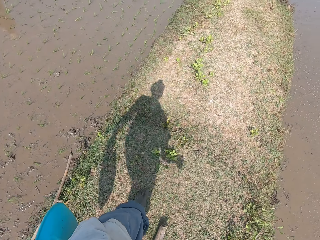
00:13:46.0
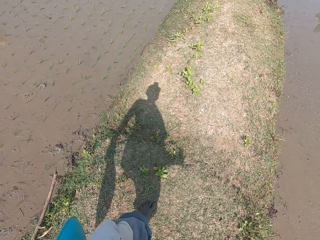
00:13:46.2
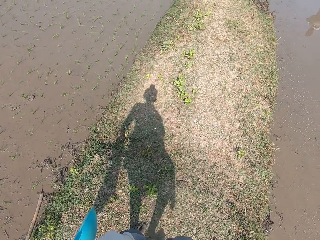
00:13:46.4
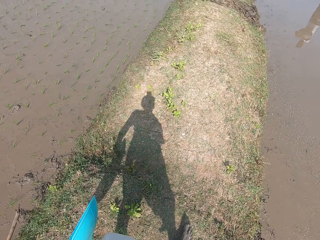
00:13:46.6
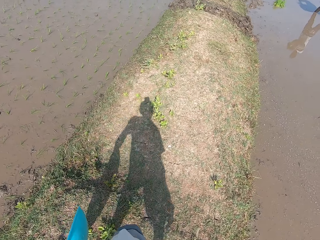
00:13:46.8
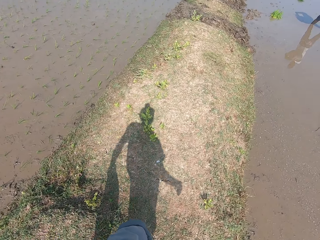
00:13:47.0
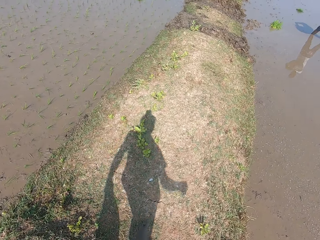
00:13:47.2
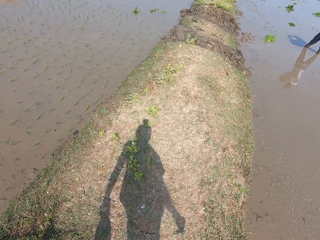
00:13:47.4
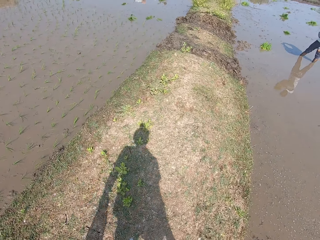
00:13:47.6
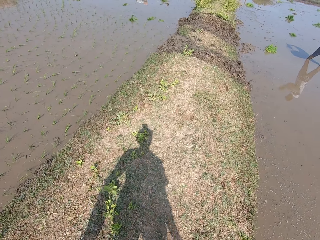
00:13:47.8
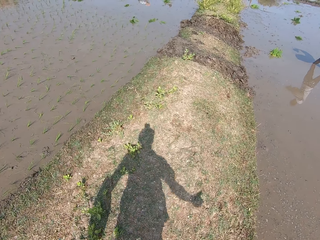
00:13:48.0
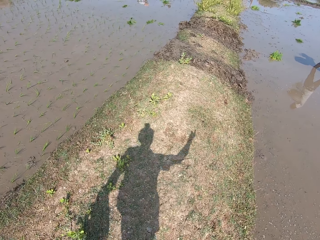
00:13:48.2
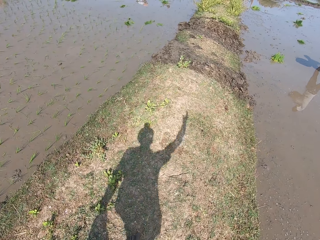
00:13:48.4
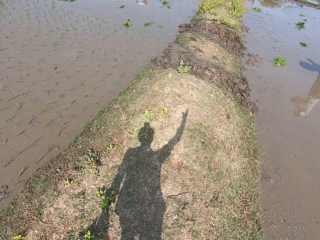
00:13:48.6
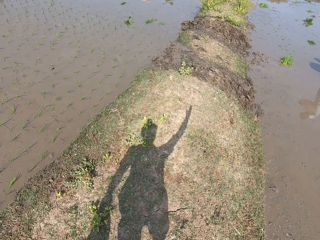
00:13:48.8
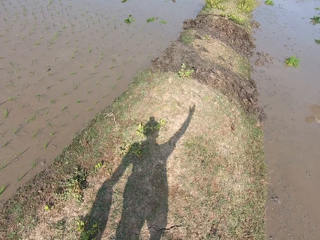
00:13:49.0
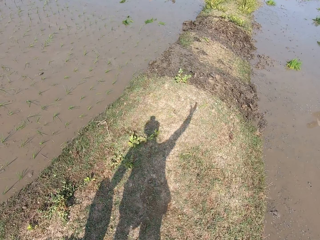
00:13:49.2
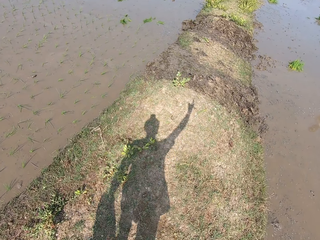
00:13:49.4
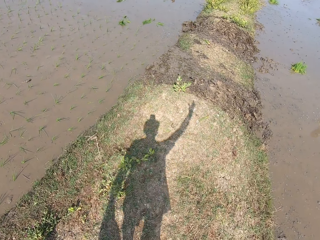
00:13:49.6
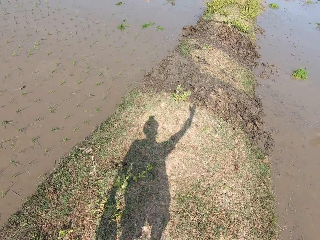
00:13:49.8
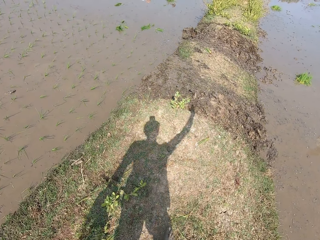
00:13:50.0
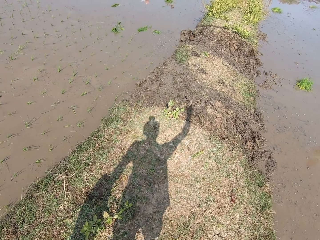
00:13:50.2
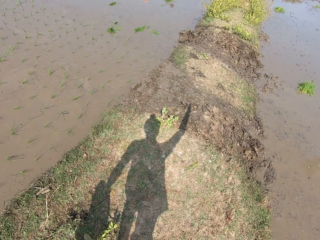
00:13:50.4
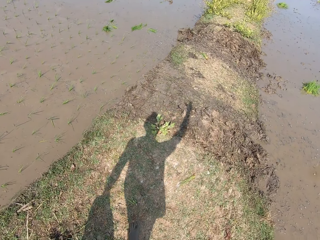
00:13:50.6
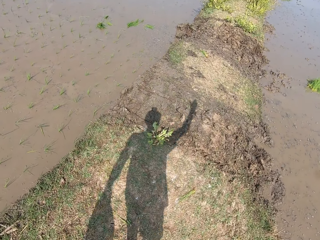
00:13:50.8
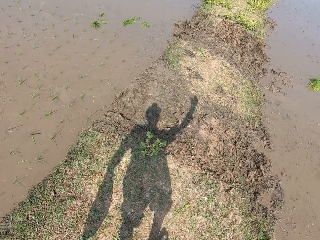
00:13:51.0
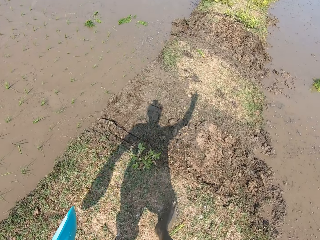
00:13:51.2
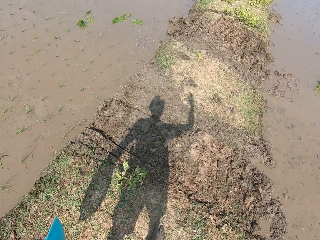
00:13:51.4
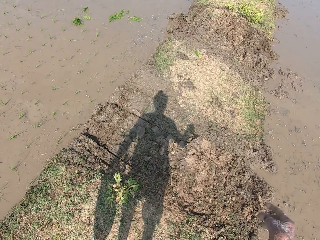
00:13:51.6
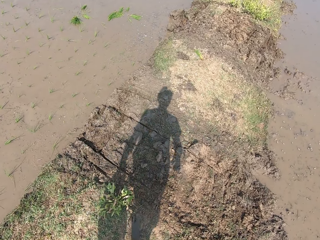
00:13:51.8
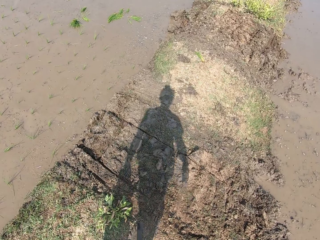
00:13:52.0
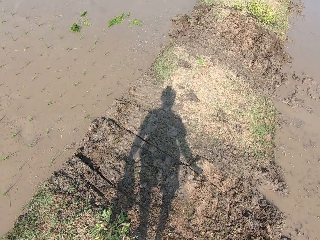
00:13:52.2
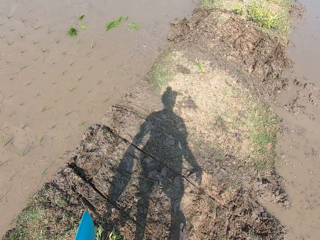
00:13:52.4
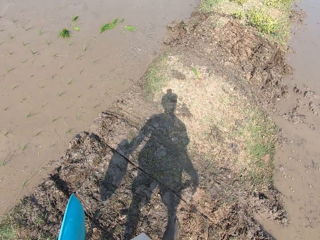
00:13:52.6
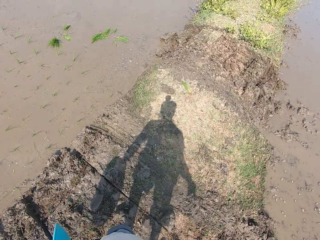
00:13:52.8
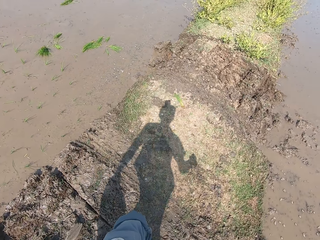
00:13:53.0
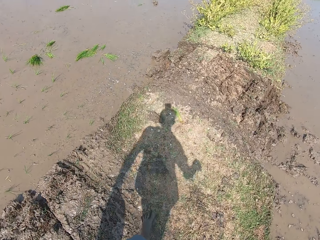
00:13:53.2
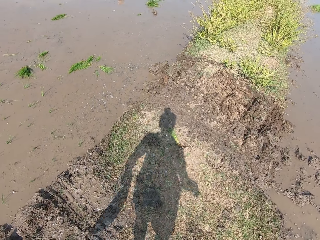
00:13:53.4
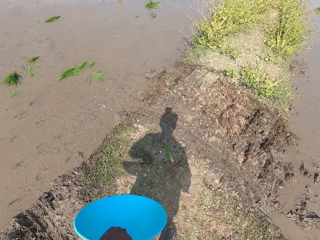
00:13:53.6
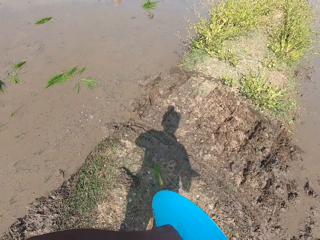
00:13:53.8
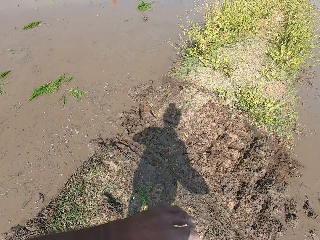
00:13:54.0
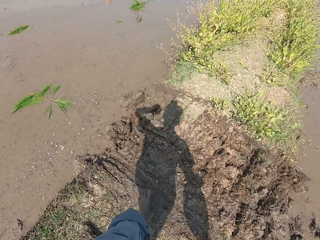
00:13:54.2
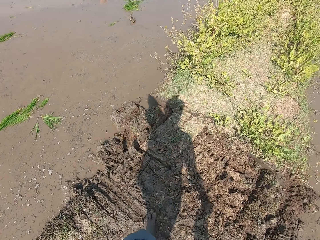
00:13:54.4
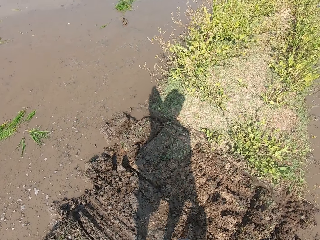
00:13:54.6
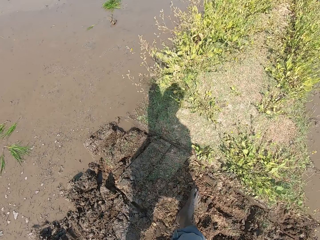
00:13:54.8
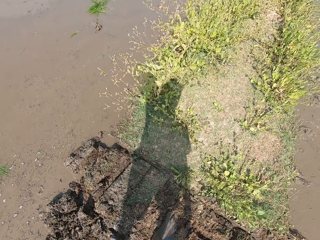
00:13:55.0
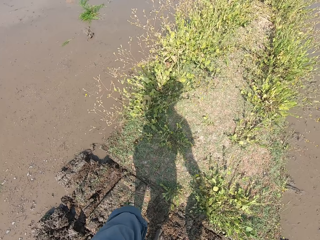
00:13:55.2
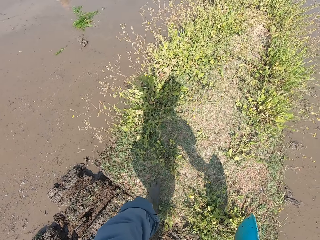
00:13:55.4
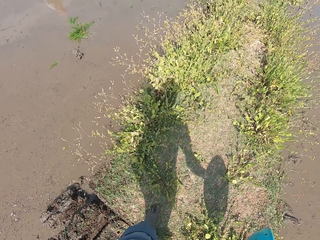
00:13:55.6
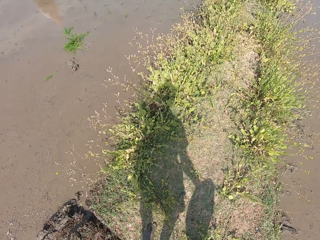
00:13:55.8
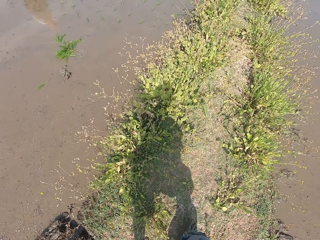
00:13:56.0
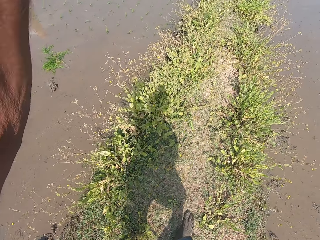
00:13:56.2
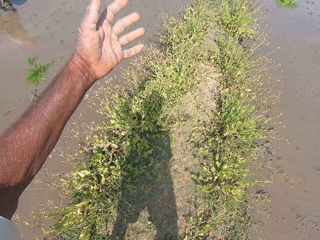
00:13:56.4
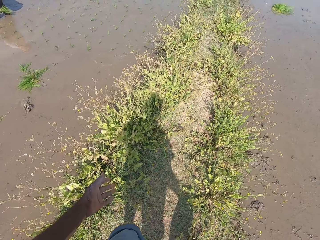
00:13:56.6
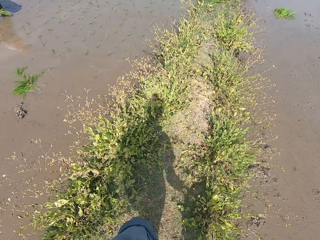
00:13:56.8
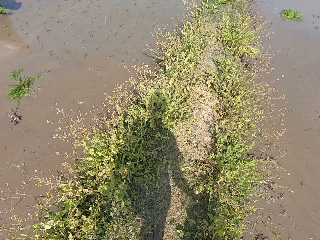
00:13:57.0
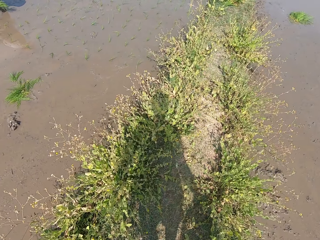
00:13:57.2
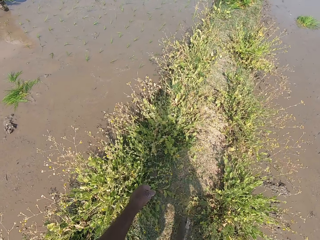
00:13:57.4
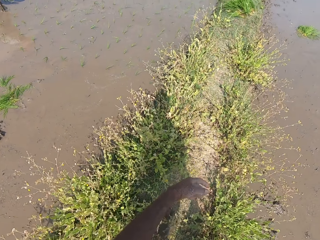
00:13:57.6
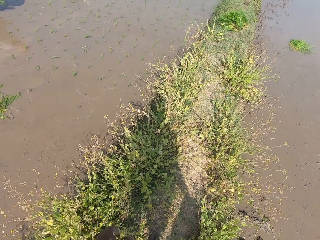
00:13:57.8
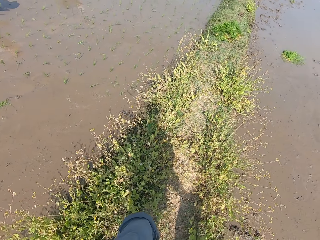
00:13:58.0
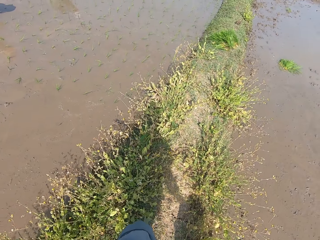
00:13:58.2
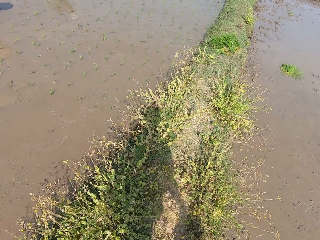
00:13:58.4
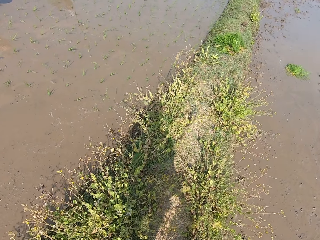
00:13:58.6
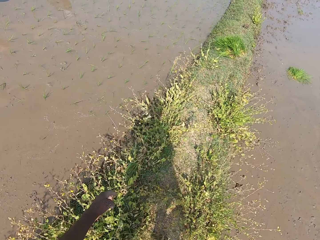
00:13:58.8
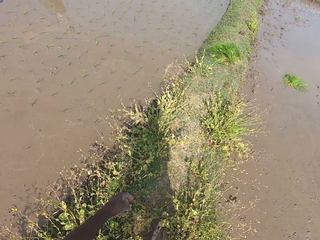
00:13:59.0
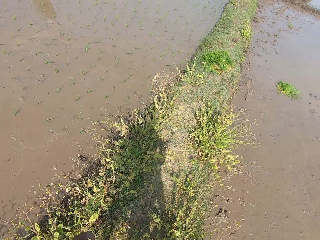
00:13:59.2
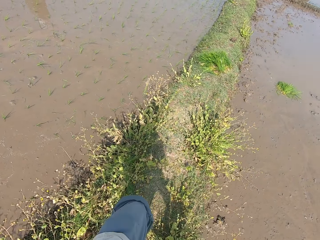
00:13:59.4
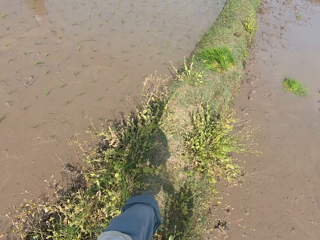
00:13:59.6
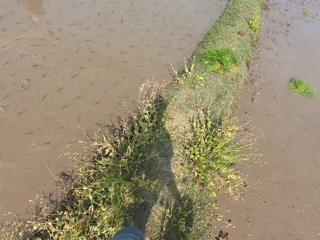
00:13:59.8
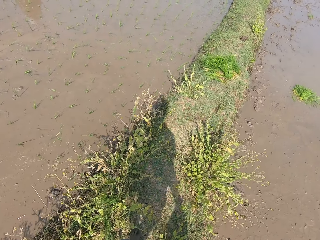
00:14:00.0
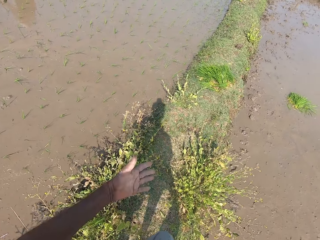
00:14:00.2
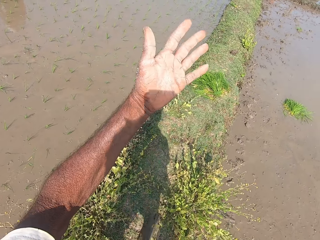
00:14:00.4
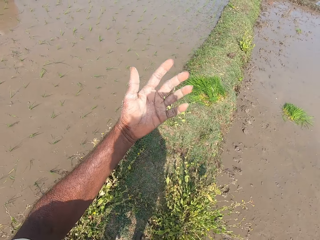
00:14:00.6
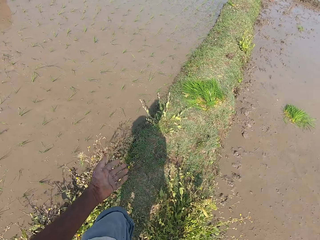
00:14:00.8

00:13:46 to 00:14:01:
The camera wearer passes the bowl to his right hand. He elaborates with his hands.

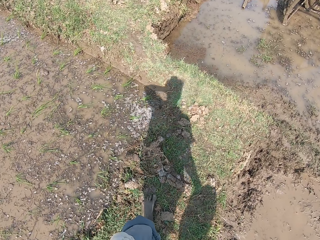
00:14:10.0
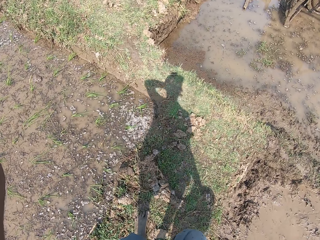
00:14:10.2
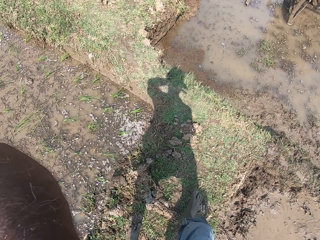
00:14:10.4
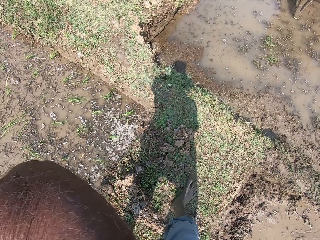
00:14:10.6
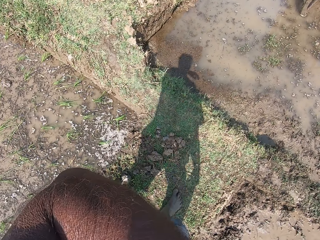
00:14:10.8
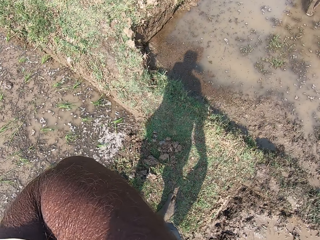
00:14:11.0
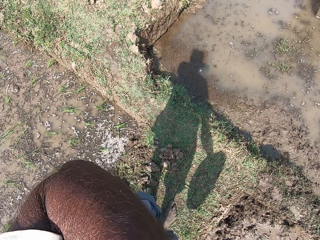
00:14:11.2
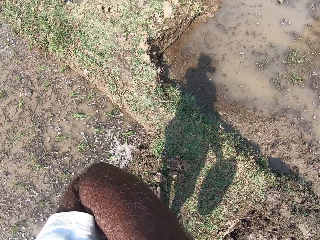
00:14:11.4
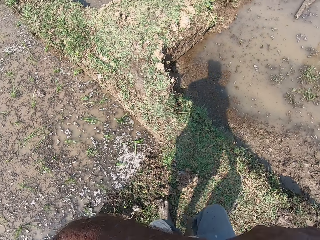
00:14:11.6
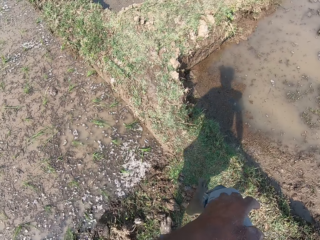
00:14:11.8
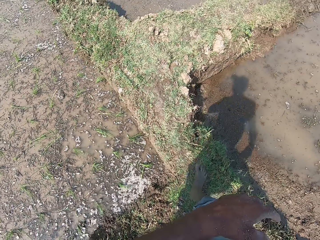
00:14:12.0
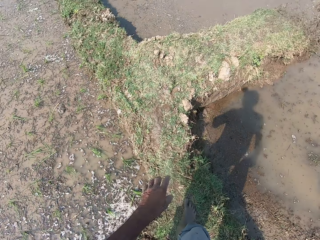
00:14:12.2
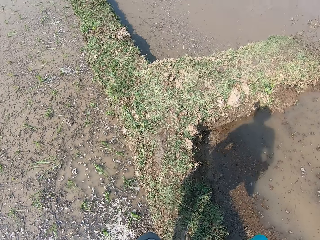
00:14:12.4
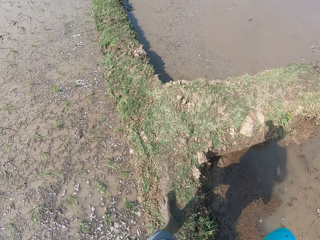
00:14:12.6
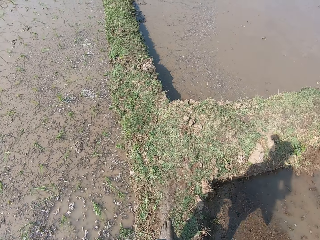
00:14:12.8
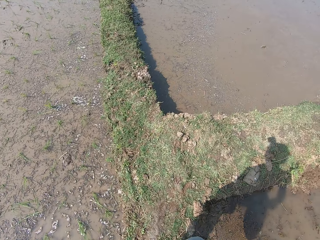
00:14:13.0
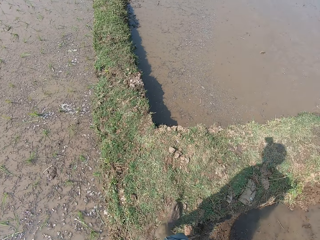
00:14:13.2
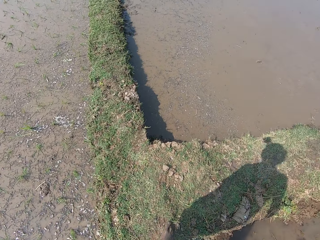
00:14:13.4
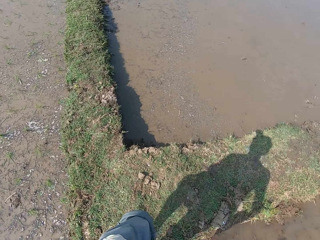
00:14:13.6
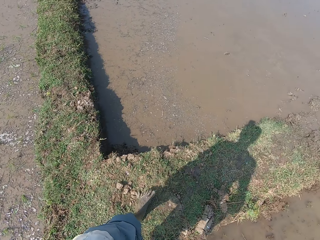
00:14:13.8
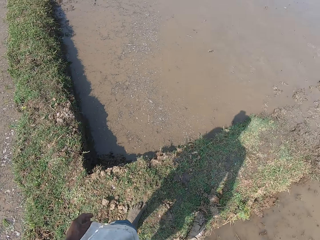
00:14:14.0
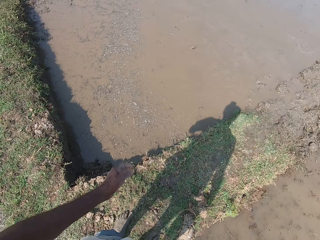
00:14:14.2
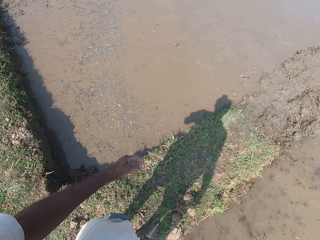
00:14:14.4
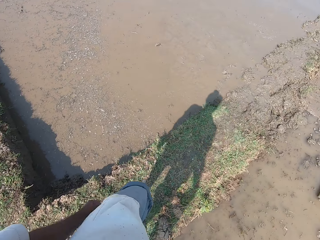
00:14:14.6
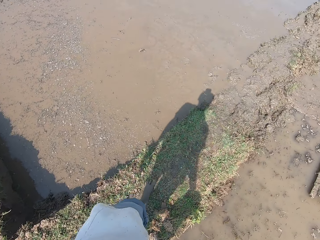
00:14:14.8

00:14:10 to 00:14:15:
The camera wearer touches his face with his left hand.

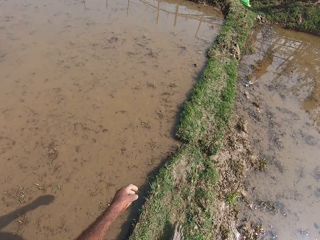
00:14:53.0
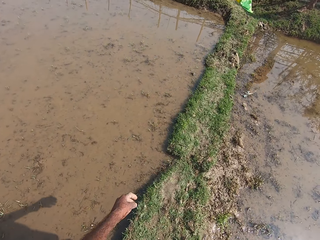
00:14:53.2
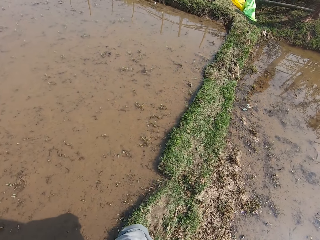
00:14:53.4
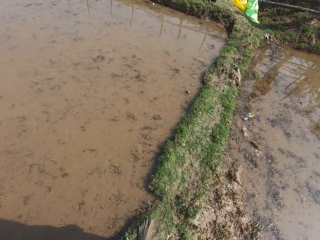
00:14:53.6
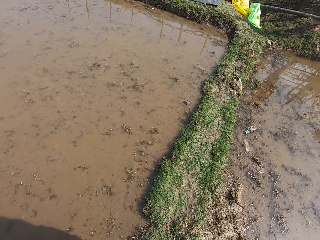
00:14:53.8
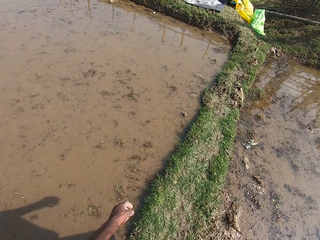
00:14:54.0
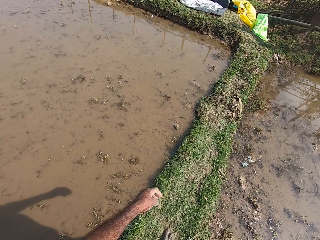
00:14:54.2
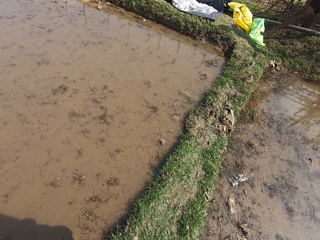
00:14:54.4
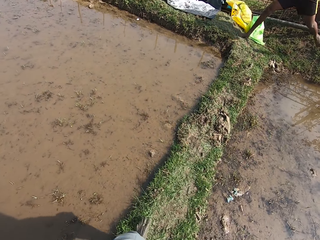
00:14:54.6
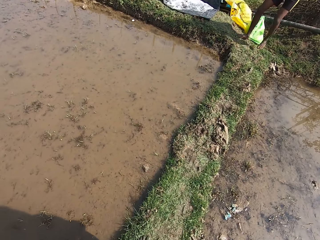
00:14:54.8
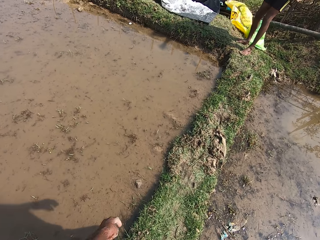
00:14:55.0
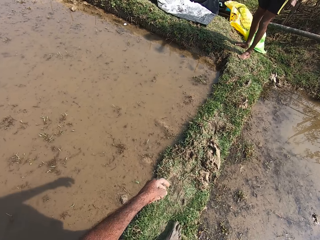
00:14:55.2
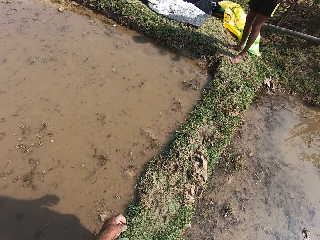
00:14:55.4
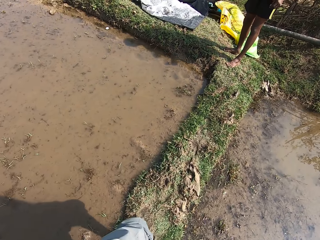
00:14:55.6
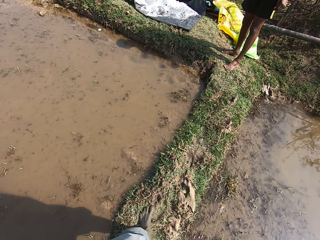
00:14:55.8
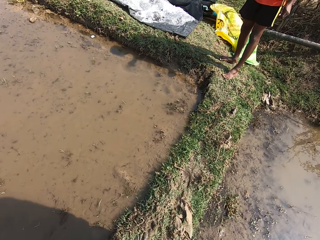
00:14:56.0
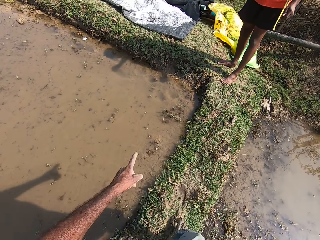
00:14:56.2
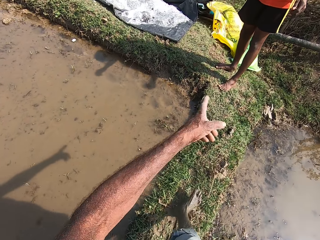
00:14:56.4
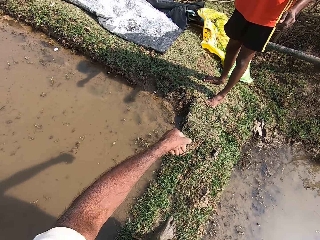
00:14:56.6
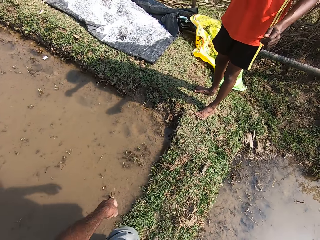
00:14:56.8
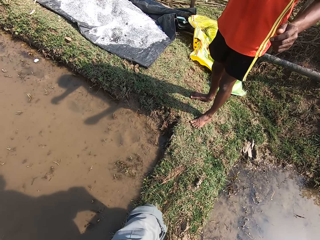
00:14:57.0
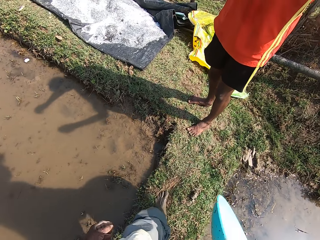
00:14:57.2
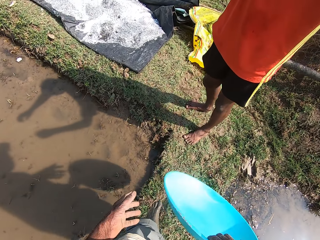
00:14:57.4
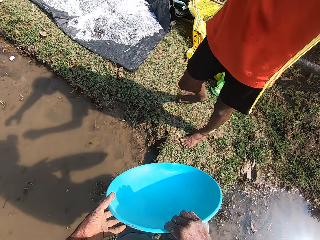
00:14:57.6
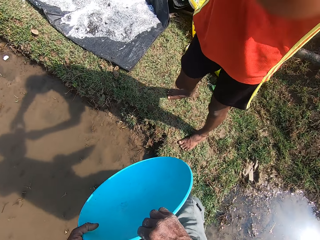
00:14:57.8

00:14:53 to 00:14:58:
A man stands on the pathway. The camera wearer converses with the man. They point to the man.
